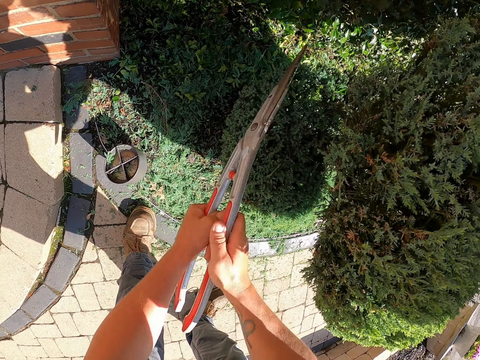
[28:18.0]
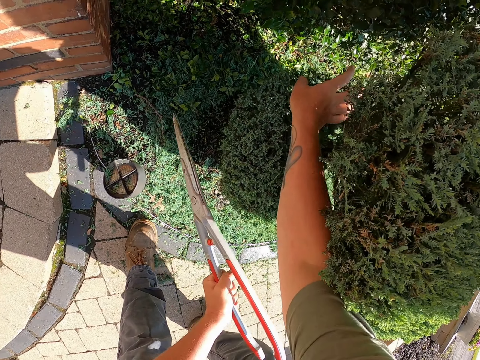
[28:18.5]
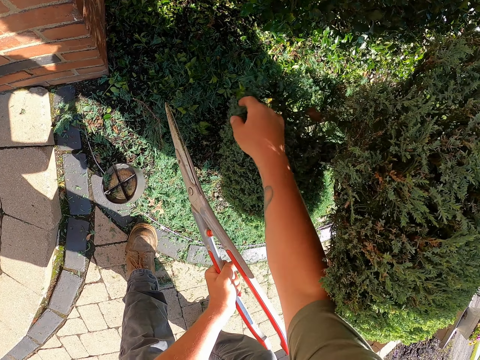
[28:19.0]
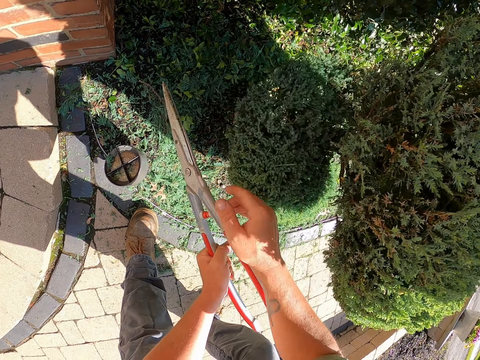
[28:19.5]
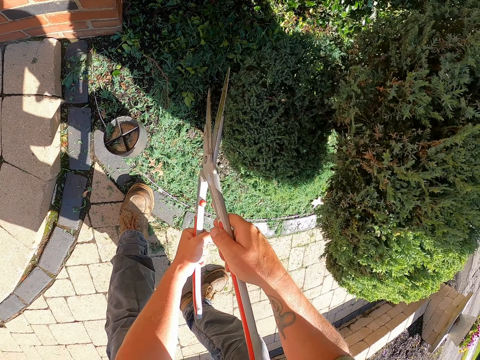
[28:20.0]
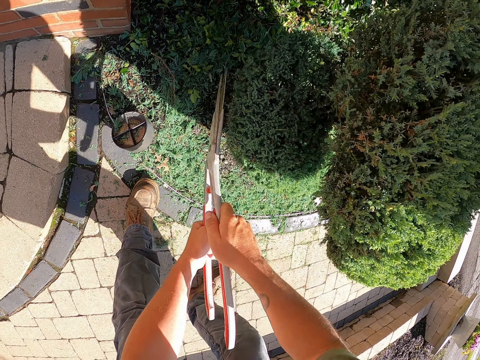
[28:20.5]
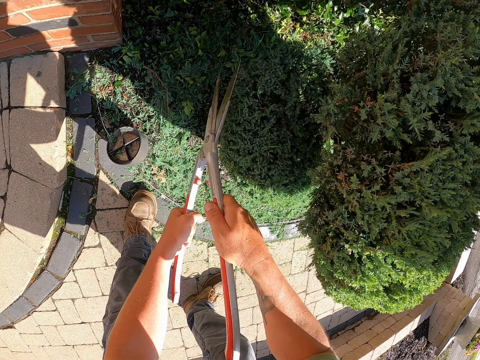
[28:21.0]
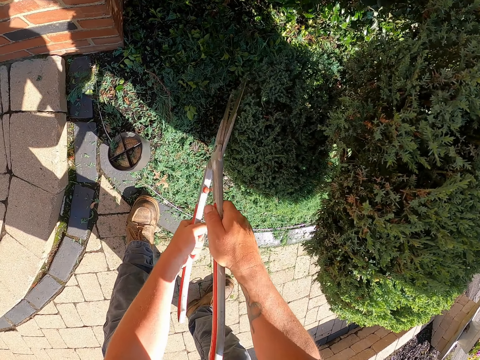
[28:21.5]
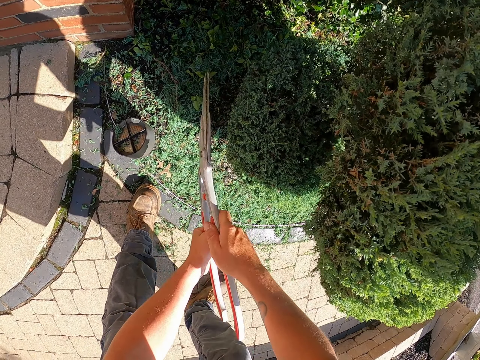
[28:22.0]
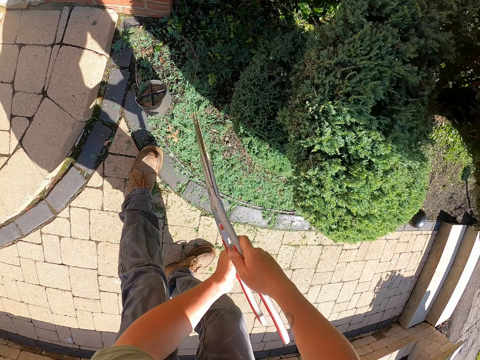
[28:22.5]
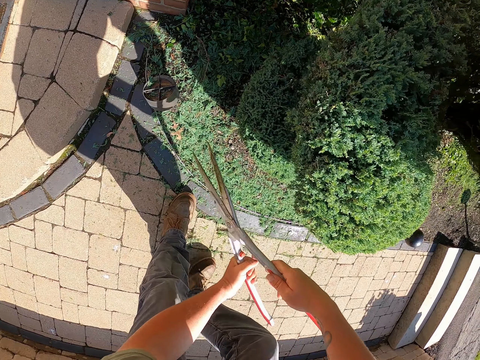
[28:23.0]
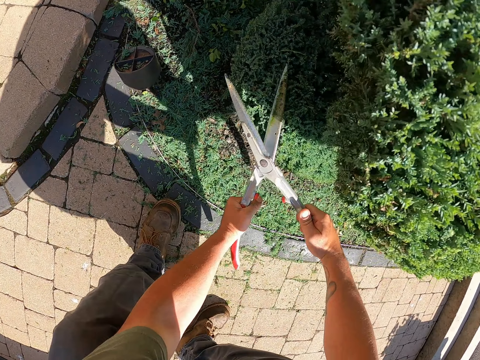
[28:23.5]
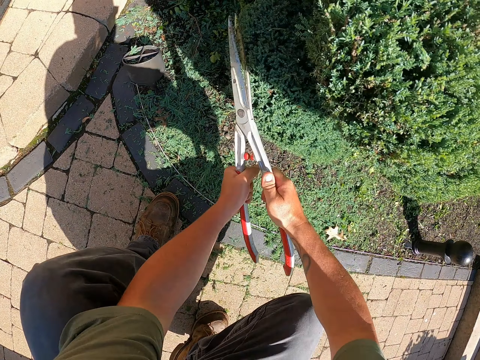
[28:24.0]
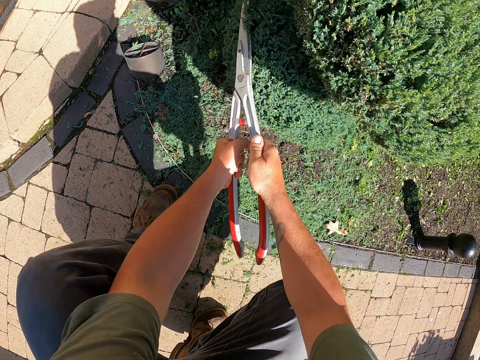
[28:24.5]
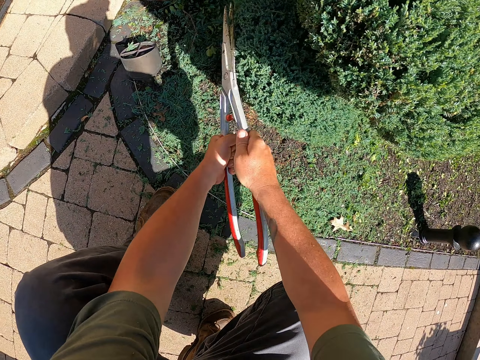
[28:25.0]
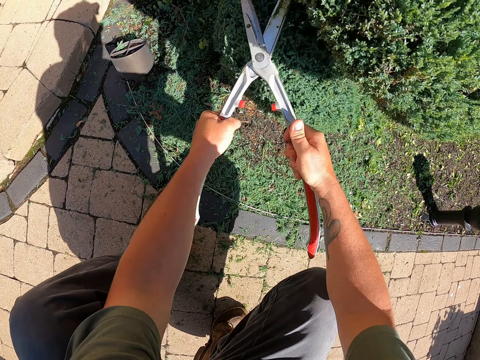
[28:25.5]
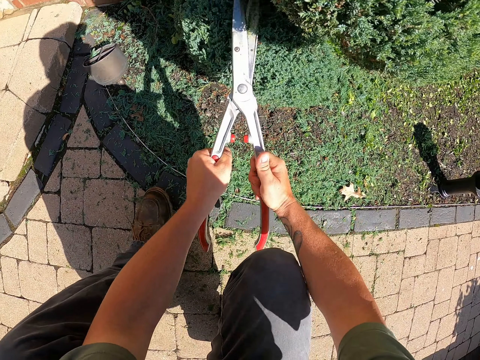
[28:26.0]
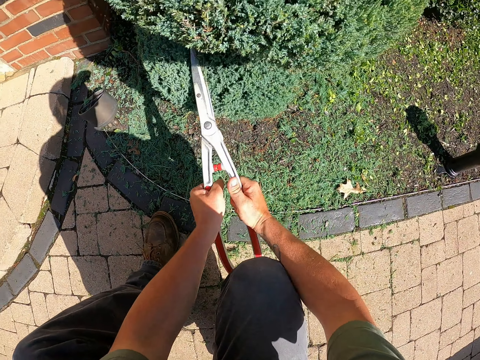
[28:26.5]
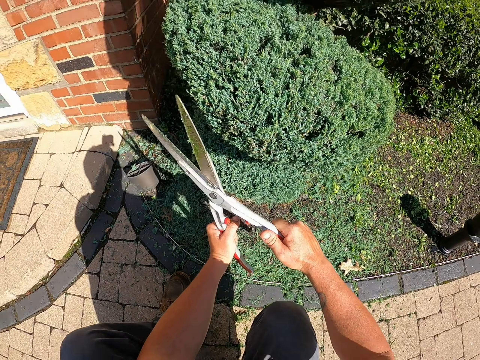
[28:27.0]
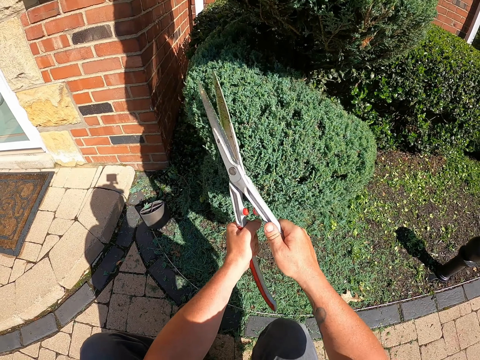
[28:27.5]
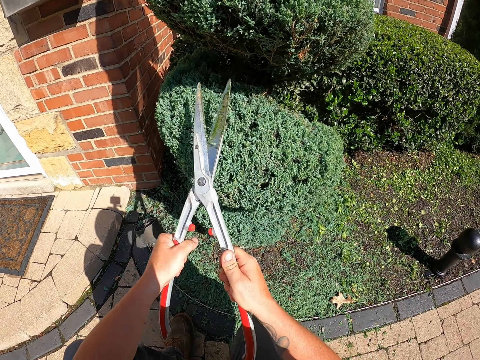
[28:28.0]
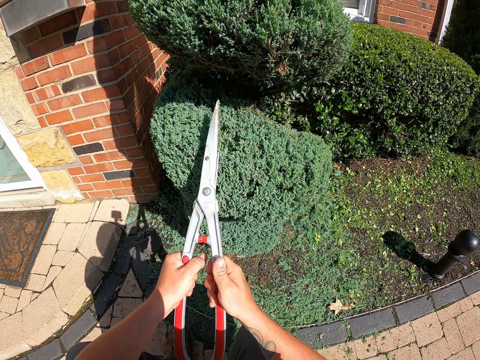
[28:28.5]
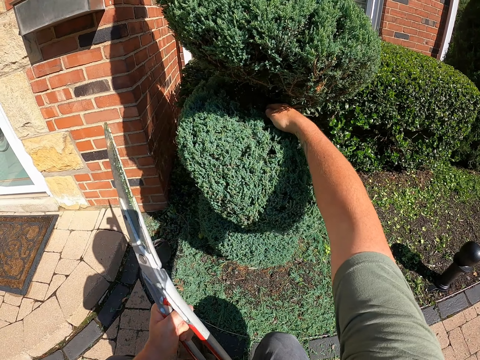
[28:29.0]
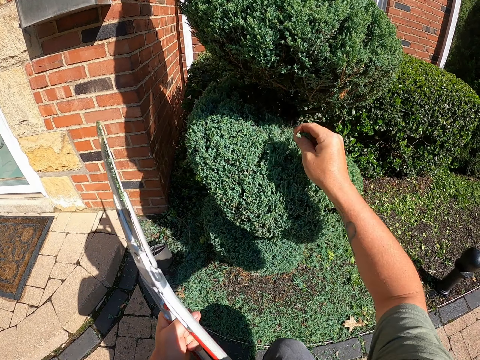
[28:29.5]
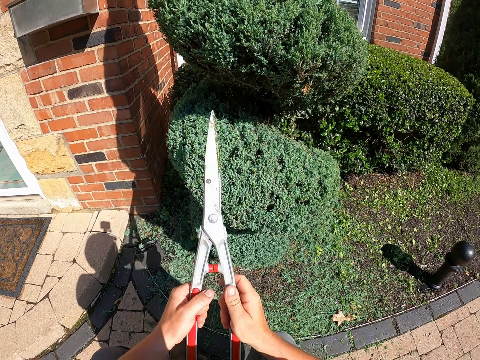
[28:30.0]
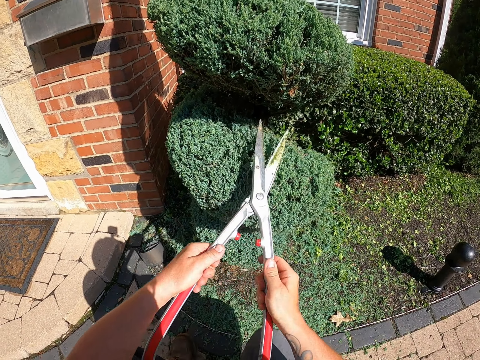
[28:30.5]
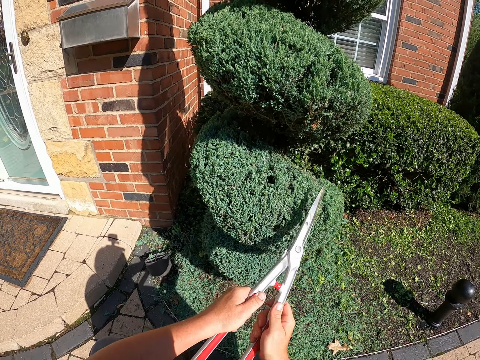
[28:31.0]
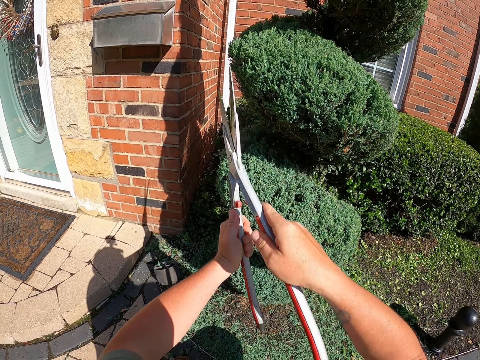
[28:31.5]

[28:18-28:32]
The camera wearer touches a flower. They hold shears. They trim the flower. They move around, squat down. They trim the flower repeatedly. They take the cut flower. They touch the flower. They drop the cut flower. They hold the shears. They trim the flower.

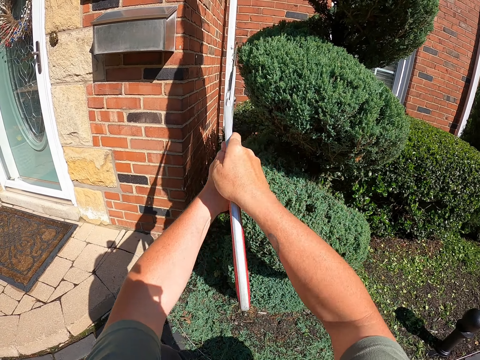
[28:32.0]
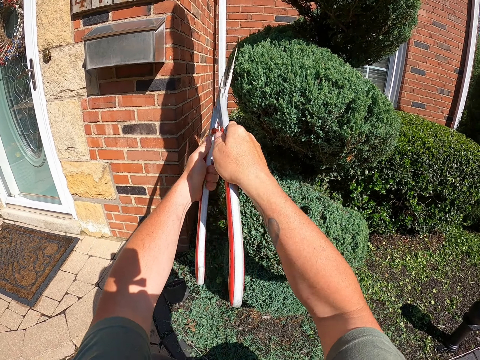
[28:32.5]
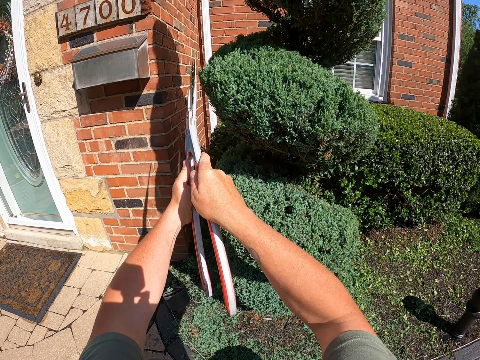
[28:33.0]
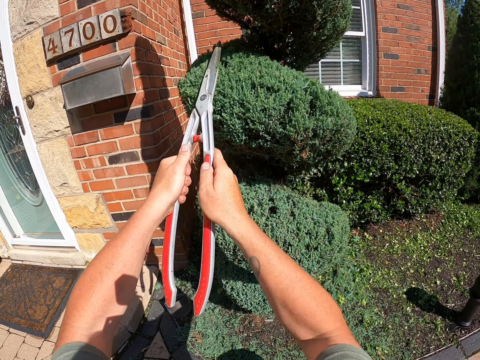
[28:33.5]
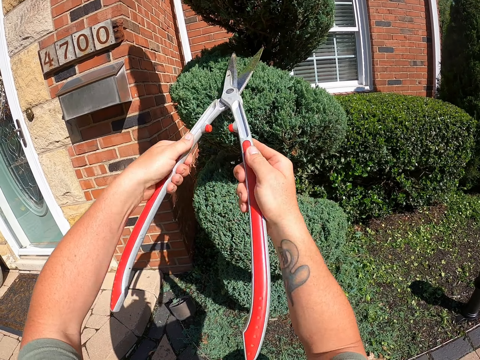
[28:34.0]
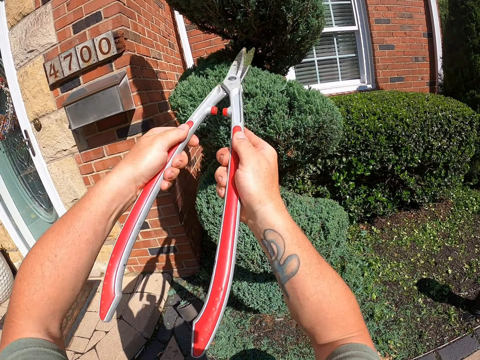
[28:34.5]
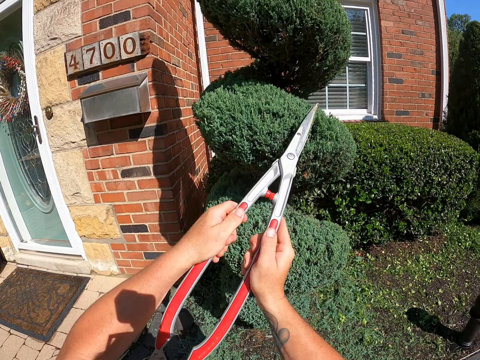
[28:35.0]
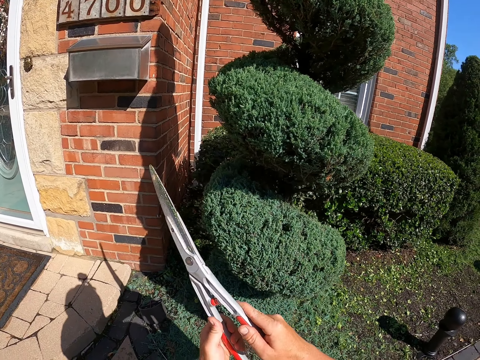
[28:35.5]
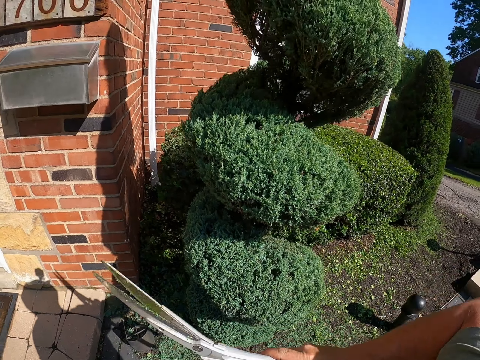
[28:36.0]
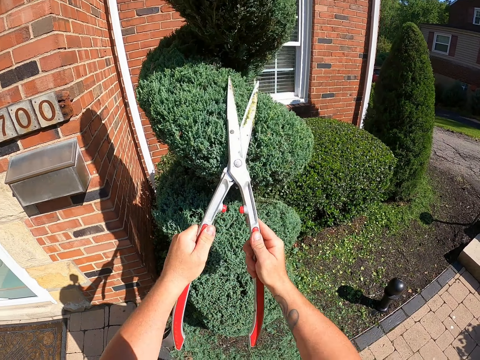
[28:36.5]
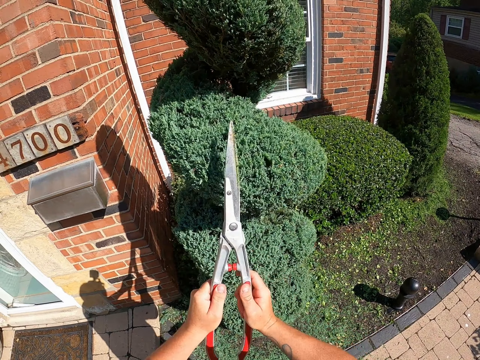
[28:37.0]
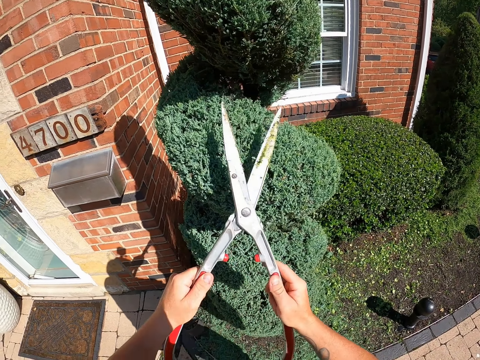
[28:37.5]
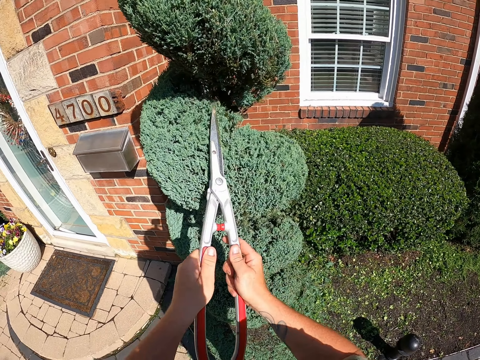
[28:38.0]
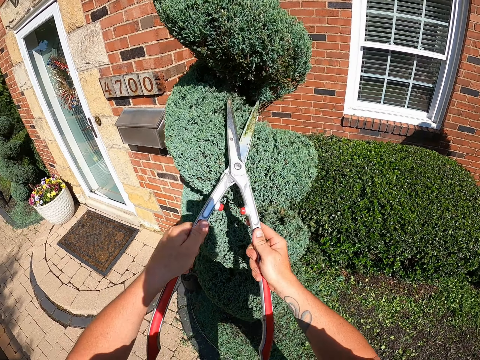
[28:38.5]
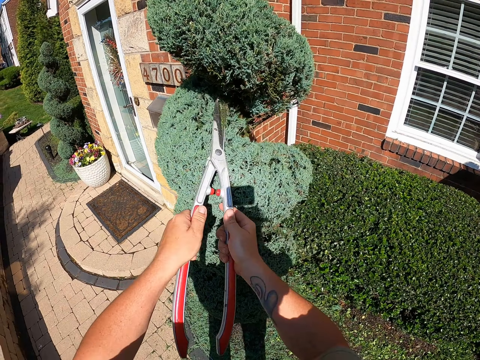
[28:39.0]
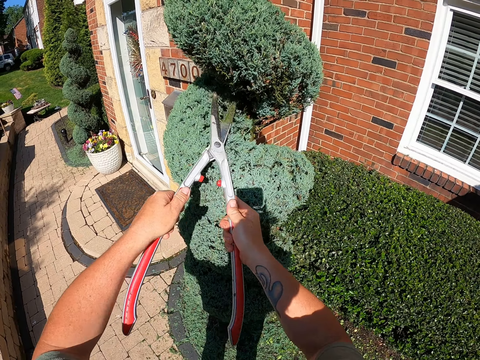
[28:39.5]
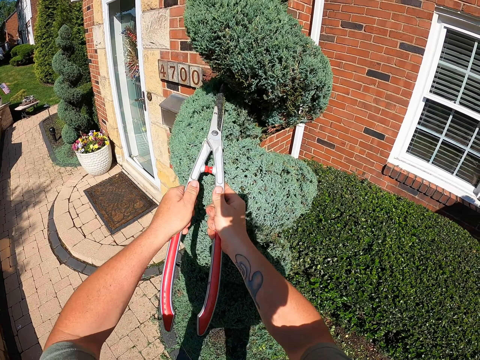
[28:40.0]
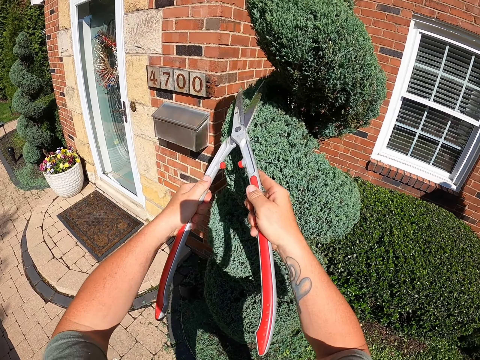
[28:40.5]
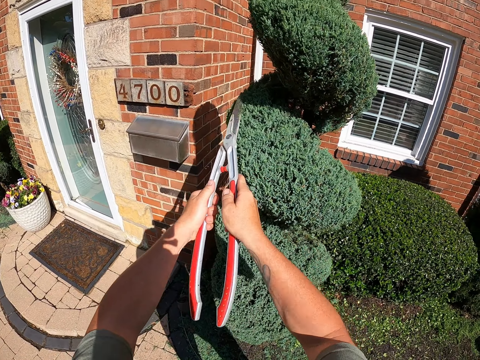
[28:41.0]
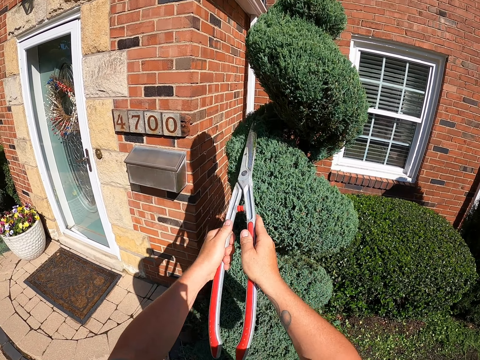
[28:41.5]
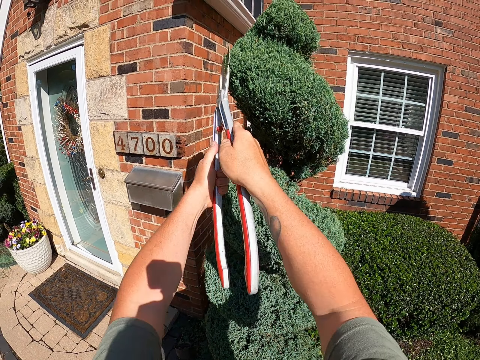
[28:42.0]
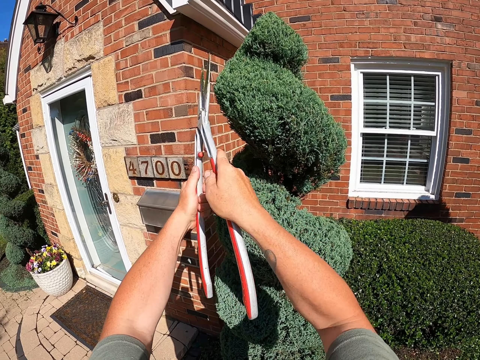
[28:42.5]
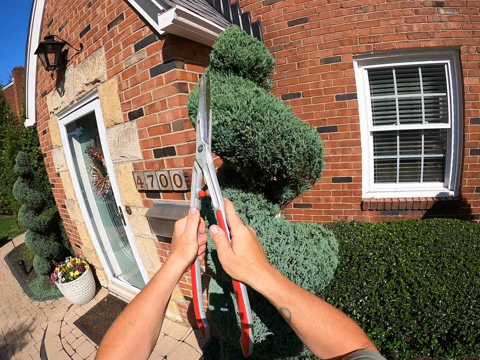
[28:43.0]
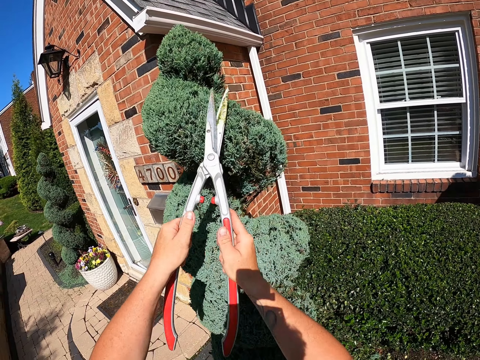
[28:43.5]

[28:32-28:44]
The camera wearer trims a flower. They stand up. They trim the flower. They trim the flower again.
